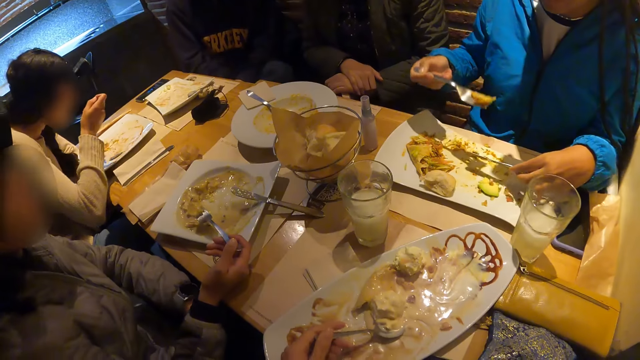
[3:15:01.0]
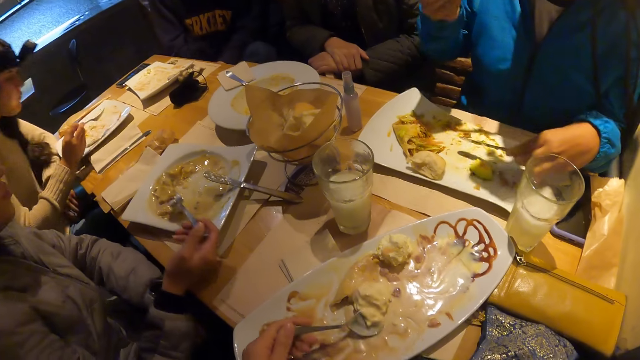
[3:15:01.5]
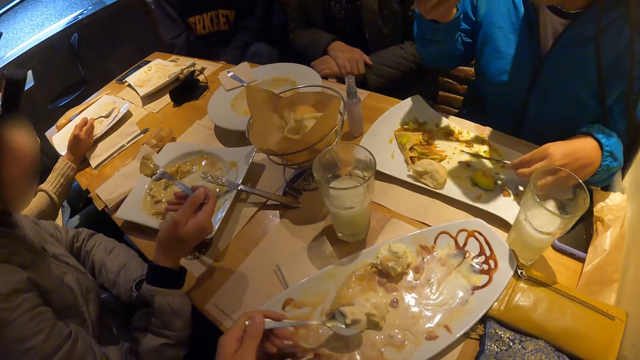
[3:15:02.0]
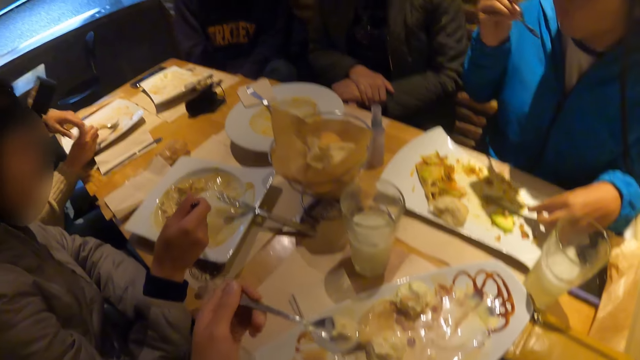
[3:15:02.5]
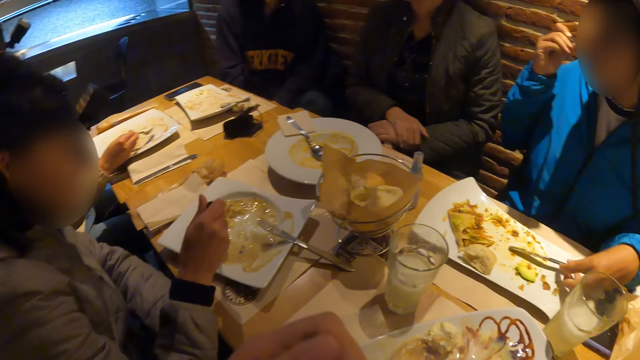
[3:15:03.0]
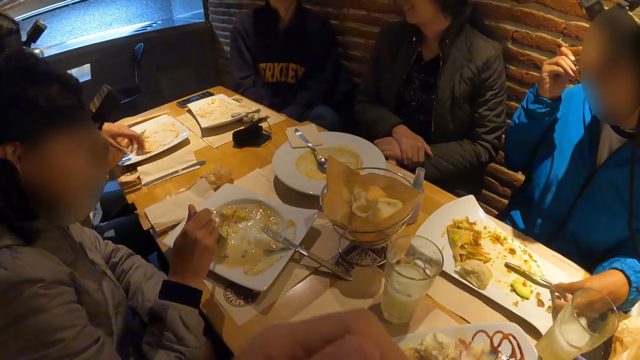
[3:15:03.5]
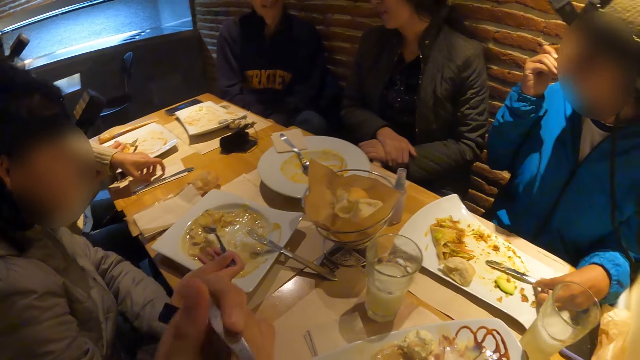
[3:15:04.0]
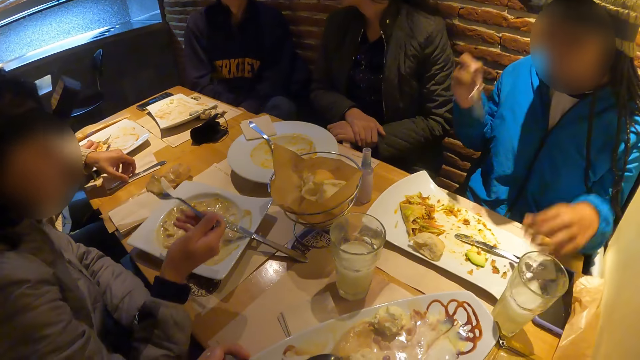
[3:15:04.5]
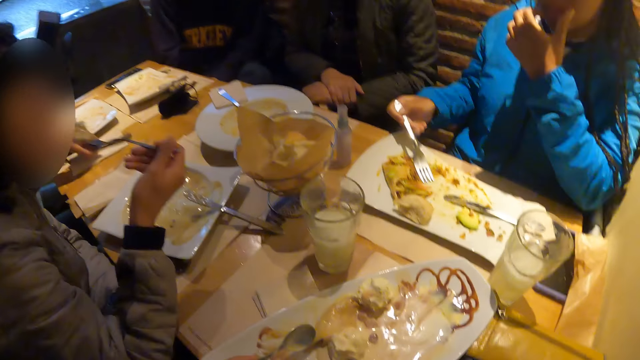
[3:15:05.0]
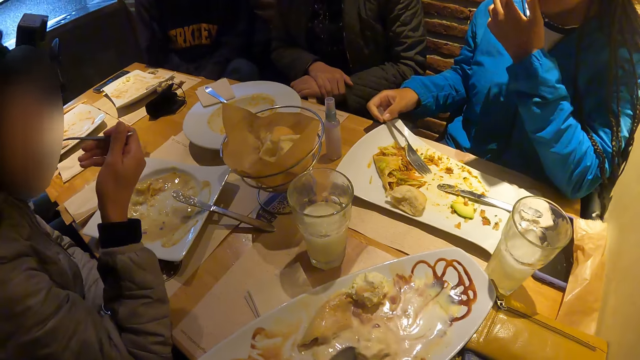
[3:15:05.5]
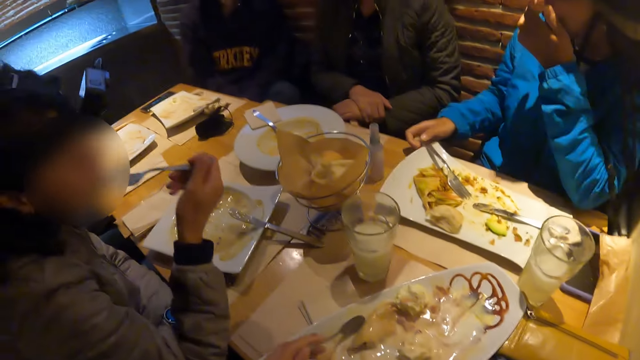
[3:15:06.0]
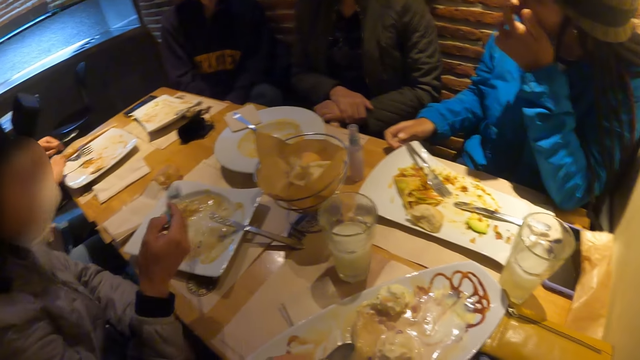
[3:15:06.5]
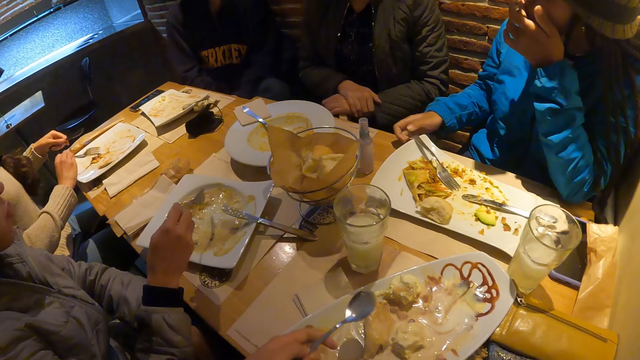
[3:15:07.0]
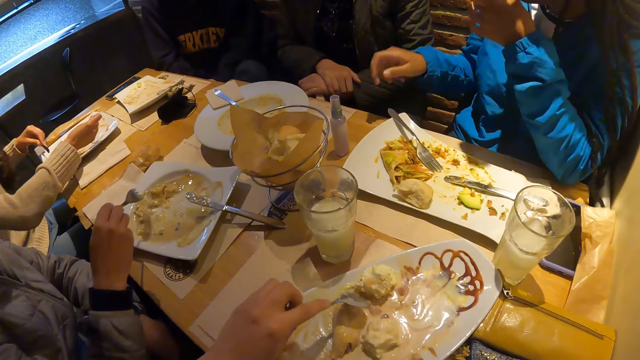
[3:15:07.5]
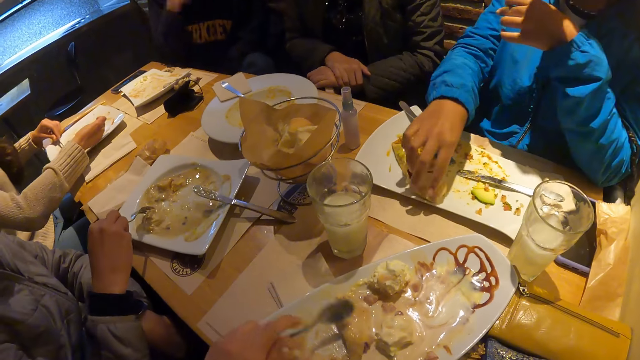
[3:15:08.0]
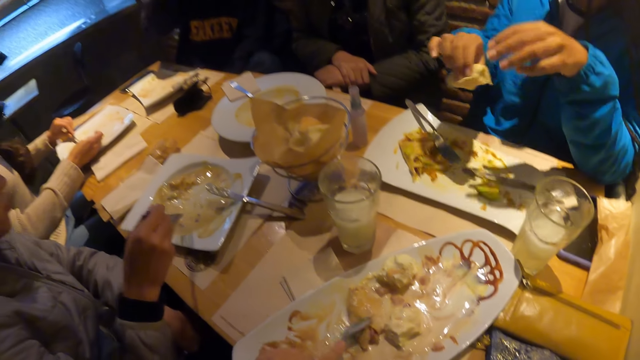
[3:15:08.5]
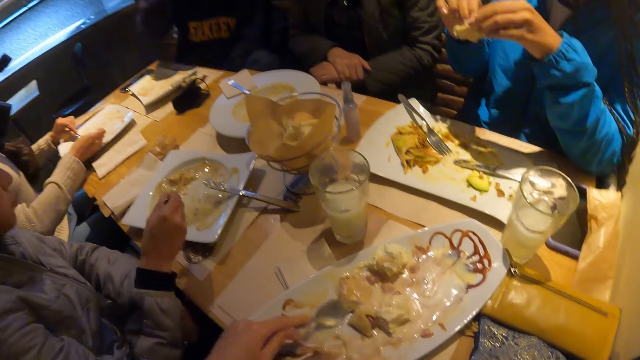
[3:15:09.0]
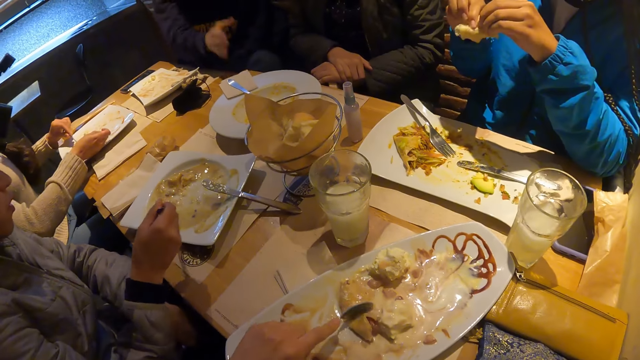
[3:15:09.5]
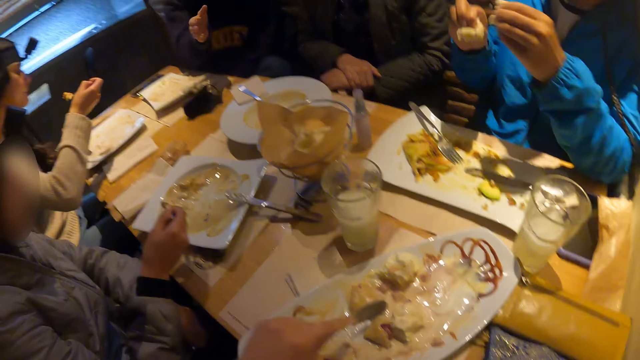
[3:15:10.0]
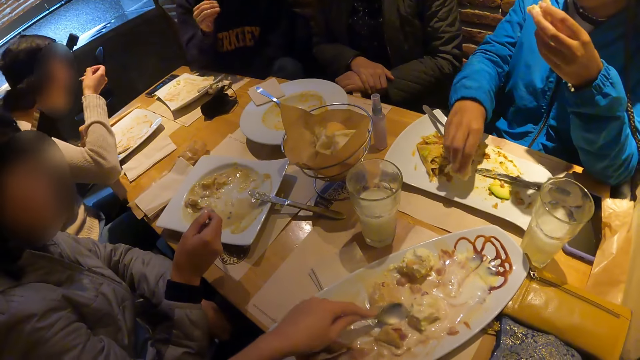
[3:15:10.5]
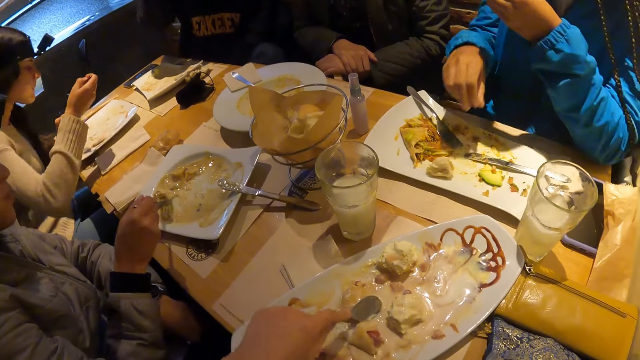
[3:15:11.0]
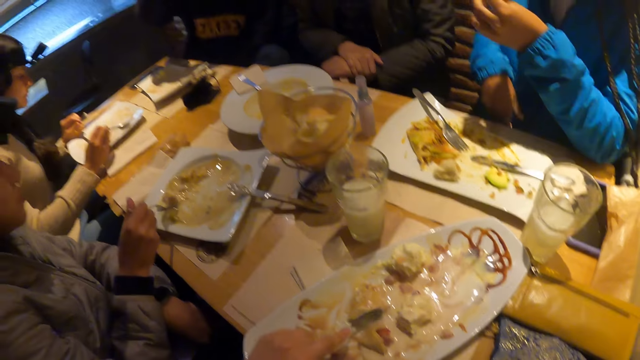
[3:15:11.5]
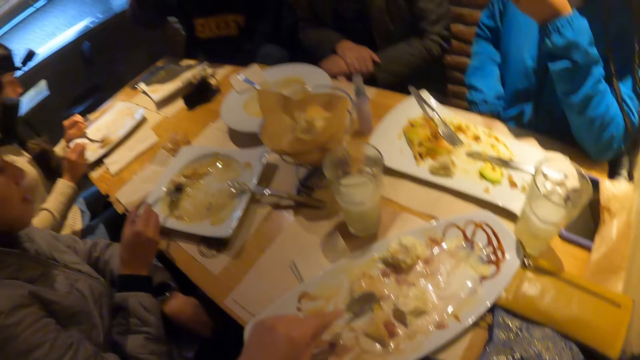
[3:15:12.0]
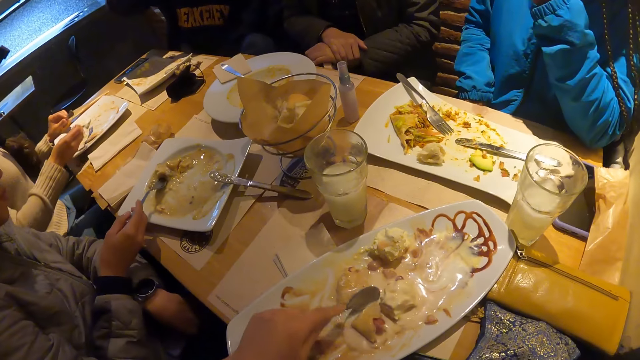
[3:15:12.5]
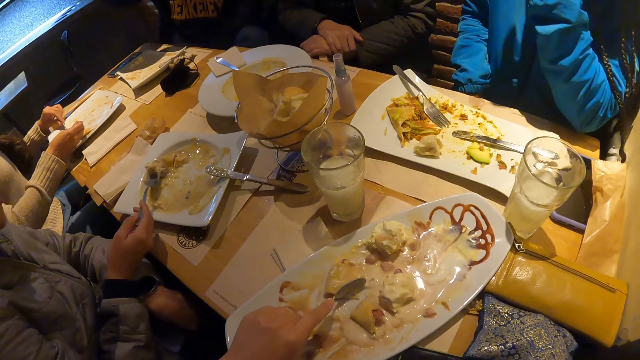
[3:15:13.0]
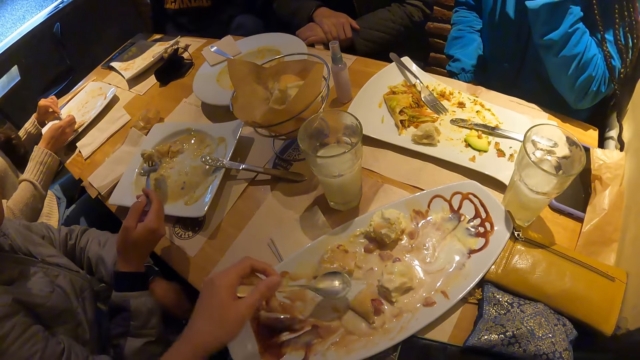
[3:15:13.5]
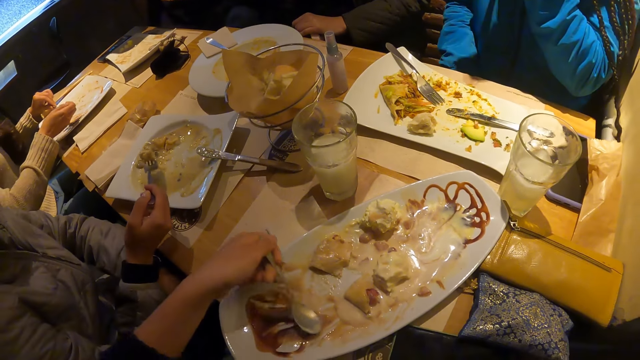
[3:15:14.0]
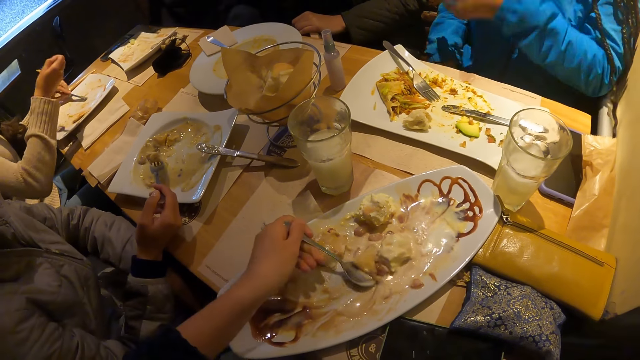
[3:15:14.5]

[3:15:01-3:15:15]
A woman puts food in her mouth with a fork in her right hand. Another woman picks up a knife with her right hand. A third woman puts food in her mouth with a fork in her right hand. The first woman cleans her mouth with her left hand. The second woman packs food with the fork in her left hand. The camera wearer packs food with the fork in her left hand. The first woman picks the food on the plate with her right hand and cuts the food with both hands. The second woman puts food in her mouth with a fork in her right hand. The first woman puts a piece of the food on the plate with her right hand. The camera wearer packs food with the spoon on her left hand. The third woman packs food with the fork in her right hand. The second woman packs the plate with the fork in her right hand. The camera wearer packs food with the spoon in her left hand.

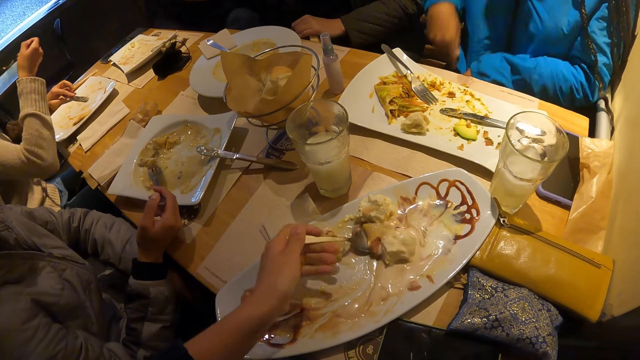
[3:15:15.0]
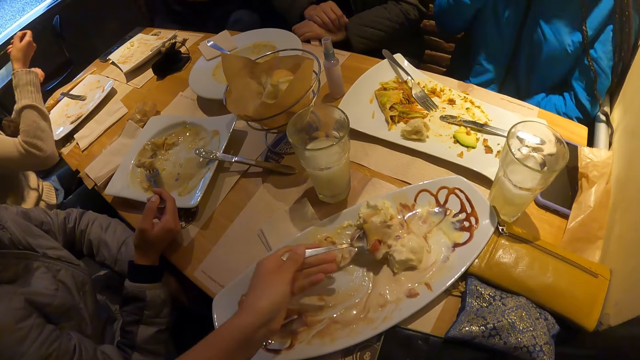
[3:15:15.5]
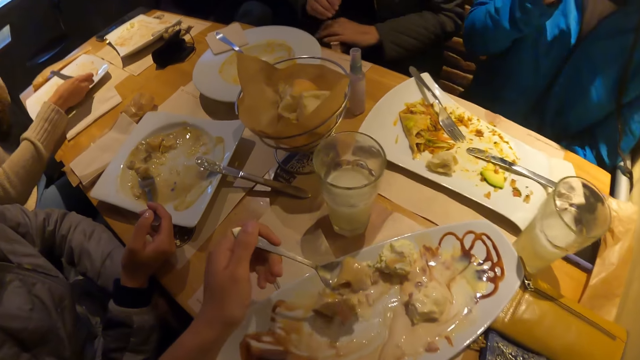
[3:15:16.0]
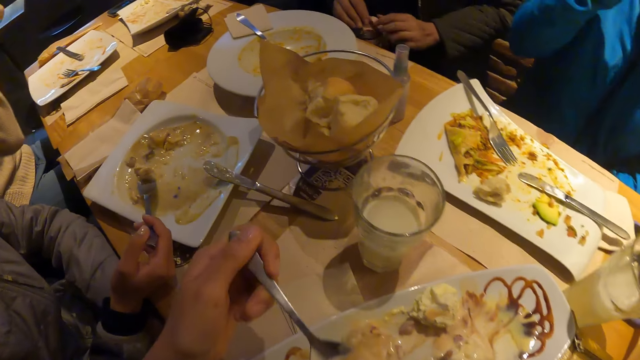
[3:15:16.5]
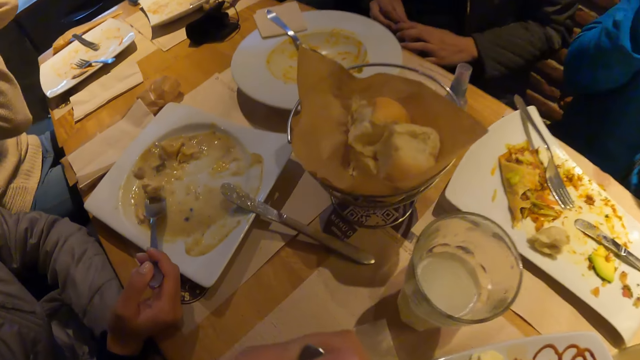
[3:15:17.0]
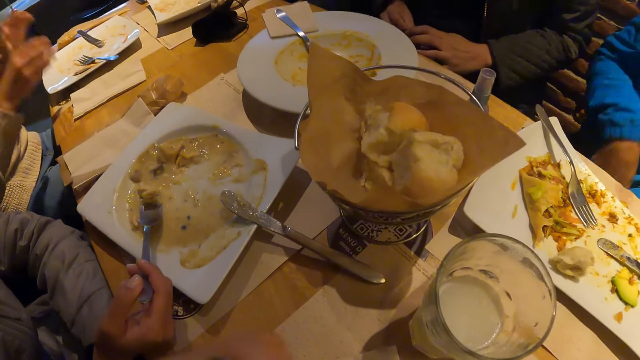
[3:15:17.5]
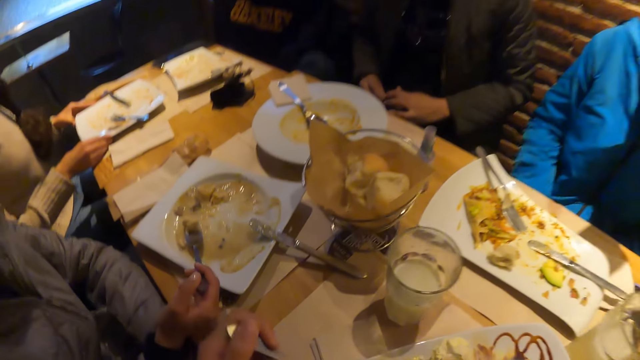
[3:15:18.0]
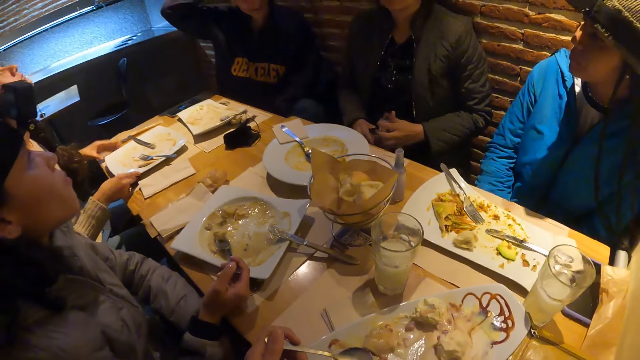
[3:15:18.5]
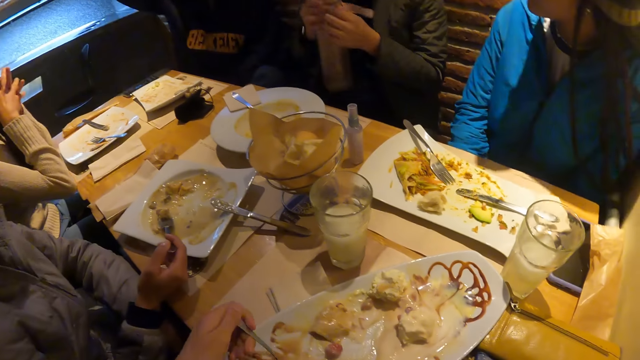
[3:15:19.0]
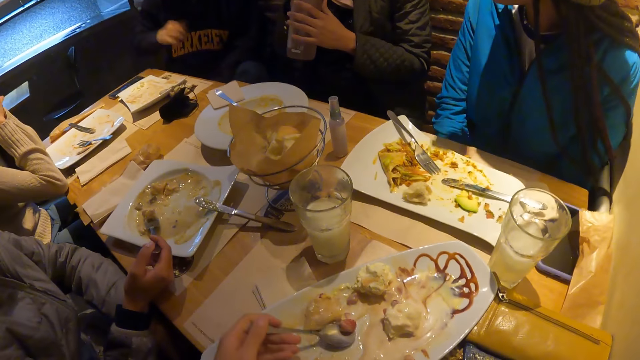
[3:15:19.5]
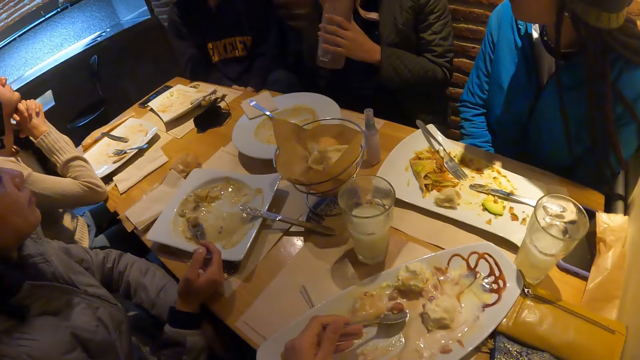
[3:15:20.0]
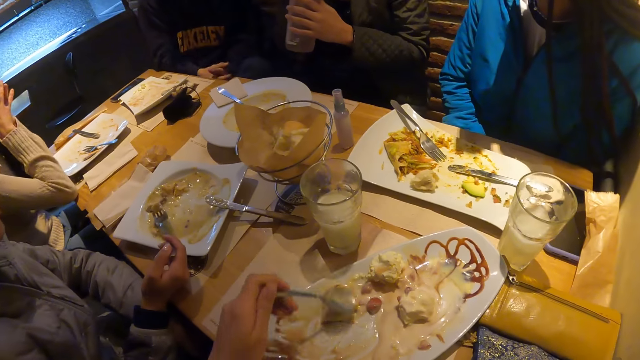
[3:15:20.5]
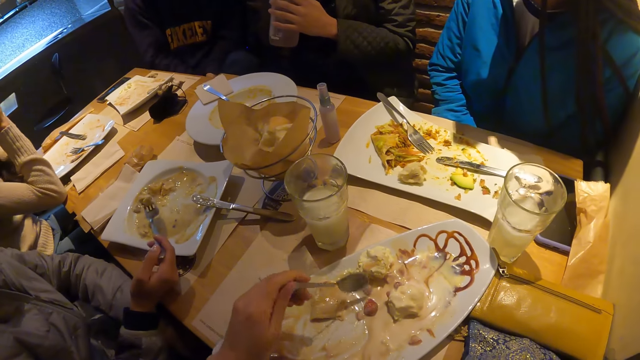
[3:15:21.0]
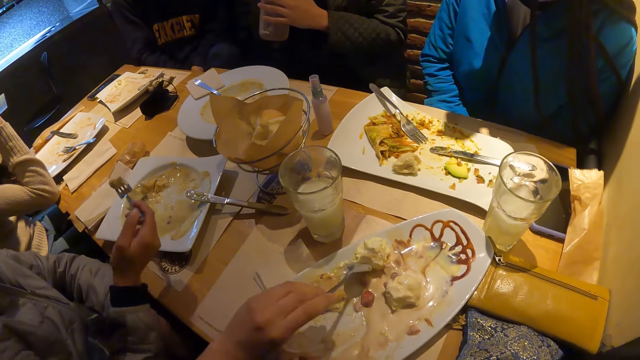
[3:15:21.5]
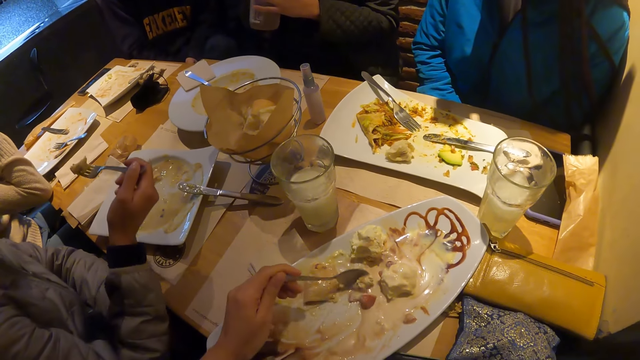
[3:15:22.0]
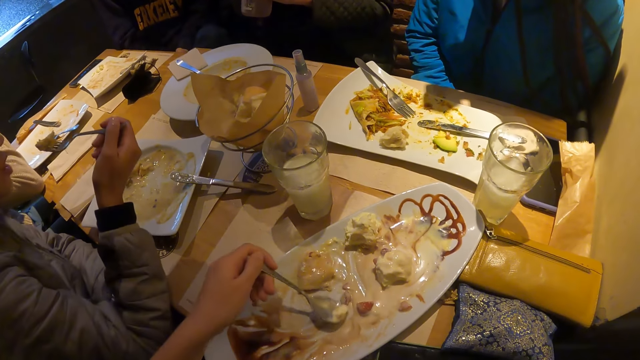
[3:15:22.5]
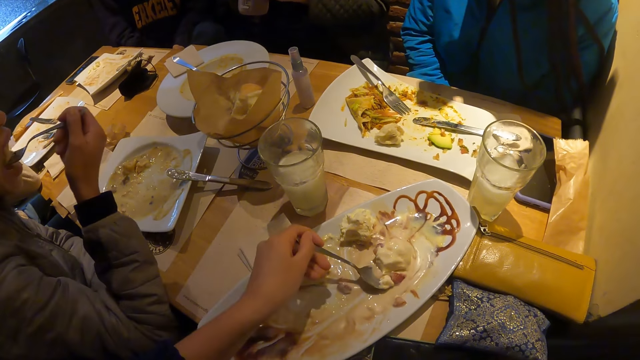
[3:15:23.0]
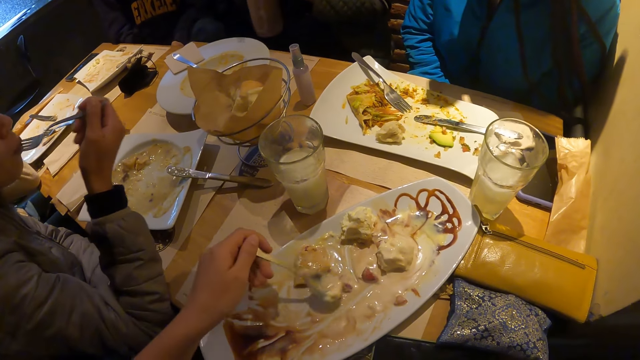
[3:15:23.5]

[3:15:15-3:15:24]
A woman eats with the fork in her right hand. The camera wearer lifts food with the spoon in her left hand. She eats food. The woman couples both of her hands. The camera wearer scoops food. Another woman eats with the fork in her right hand. The camera wearer mixes food with the spoon in her left hand. The other woman eats with the fork in her right hand again.
